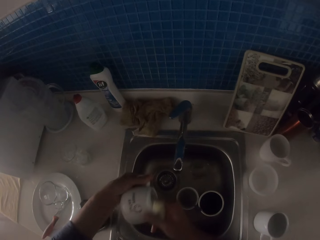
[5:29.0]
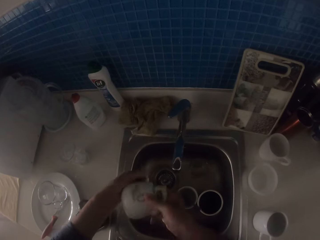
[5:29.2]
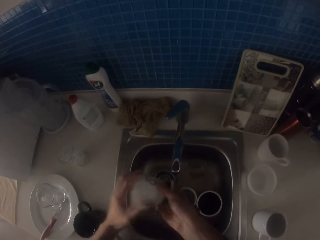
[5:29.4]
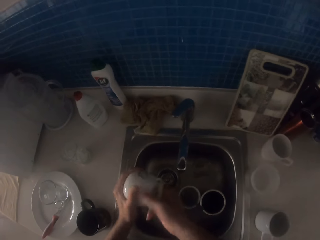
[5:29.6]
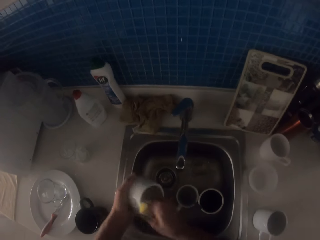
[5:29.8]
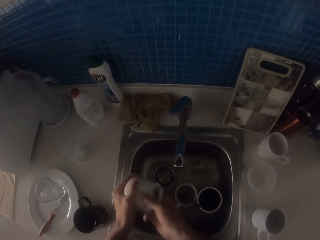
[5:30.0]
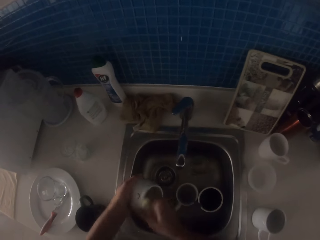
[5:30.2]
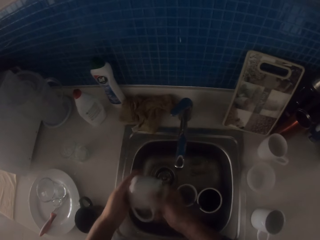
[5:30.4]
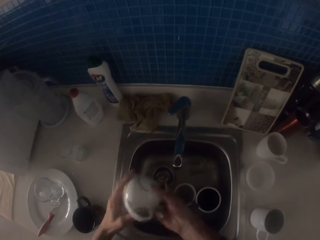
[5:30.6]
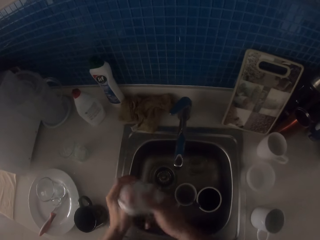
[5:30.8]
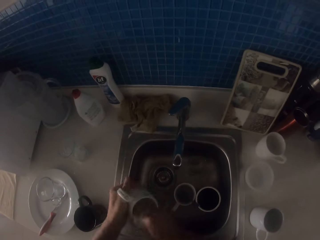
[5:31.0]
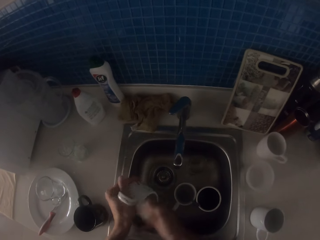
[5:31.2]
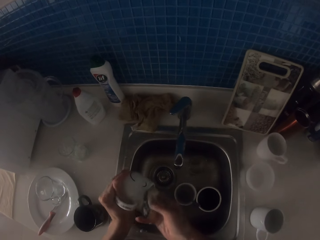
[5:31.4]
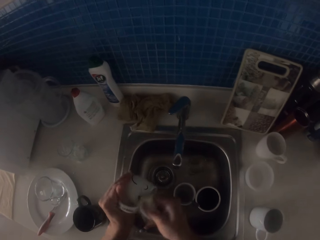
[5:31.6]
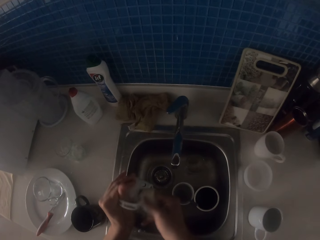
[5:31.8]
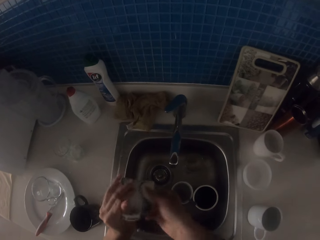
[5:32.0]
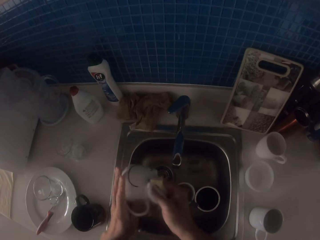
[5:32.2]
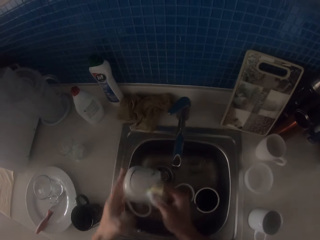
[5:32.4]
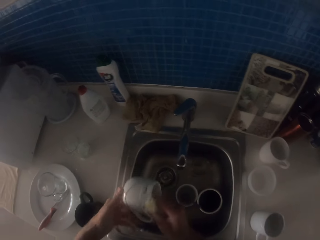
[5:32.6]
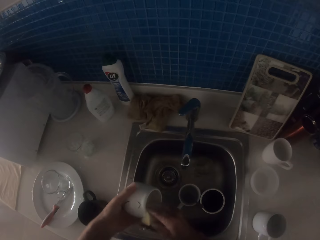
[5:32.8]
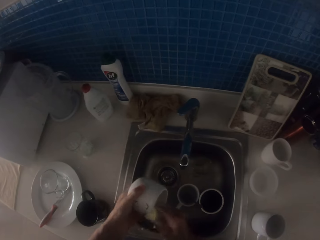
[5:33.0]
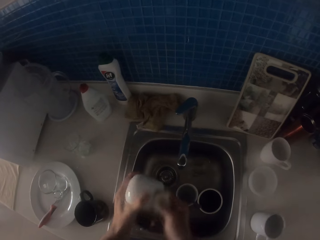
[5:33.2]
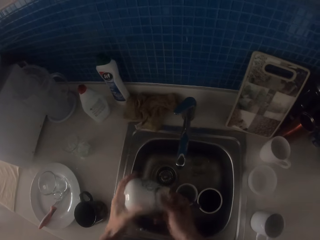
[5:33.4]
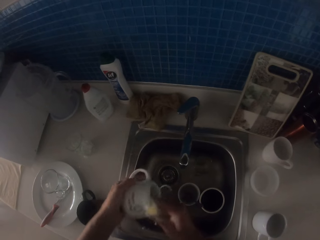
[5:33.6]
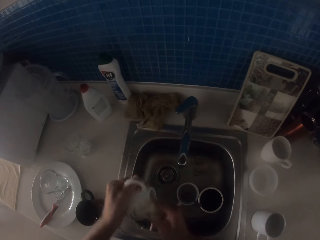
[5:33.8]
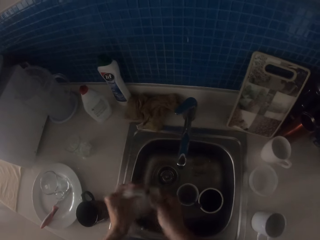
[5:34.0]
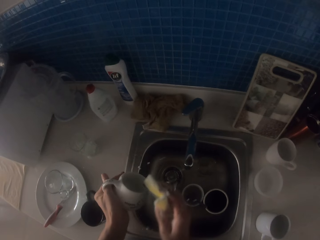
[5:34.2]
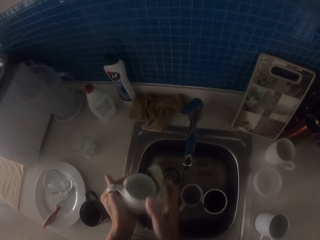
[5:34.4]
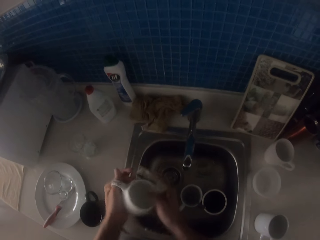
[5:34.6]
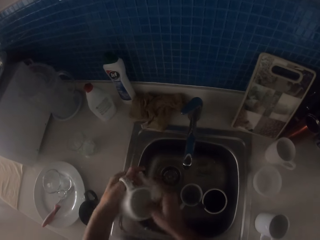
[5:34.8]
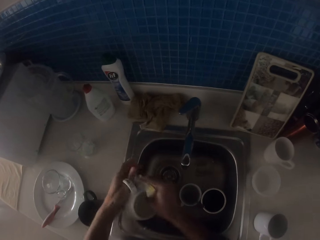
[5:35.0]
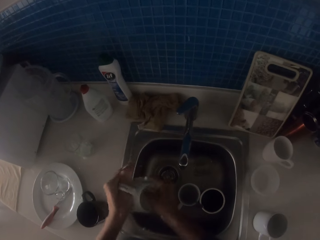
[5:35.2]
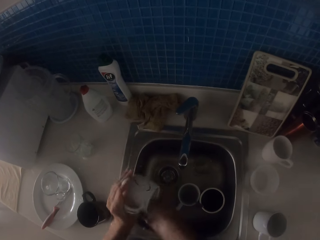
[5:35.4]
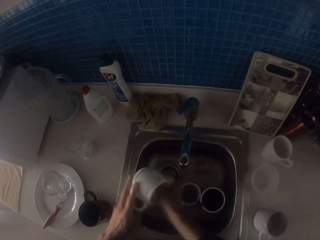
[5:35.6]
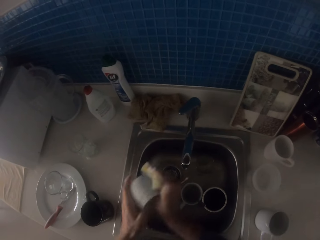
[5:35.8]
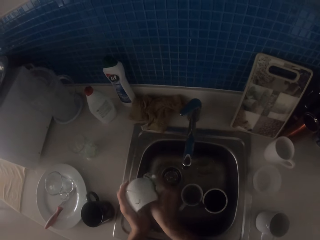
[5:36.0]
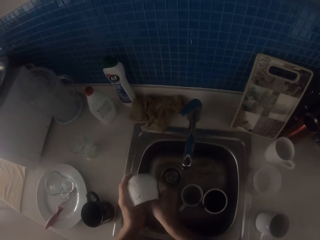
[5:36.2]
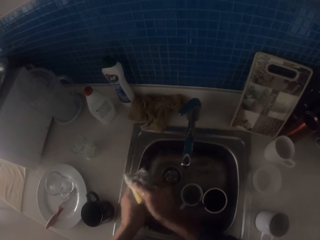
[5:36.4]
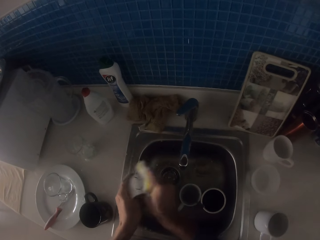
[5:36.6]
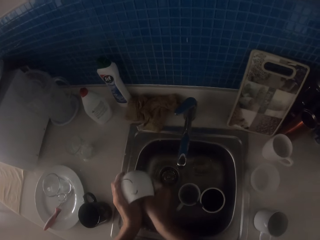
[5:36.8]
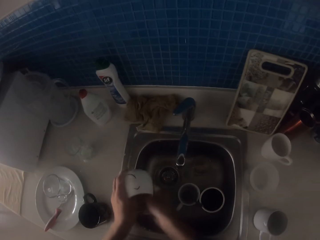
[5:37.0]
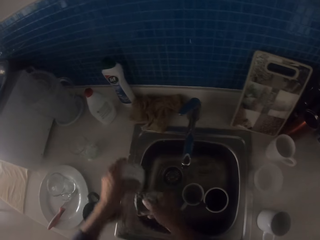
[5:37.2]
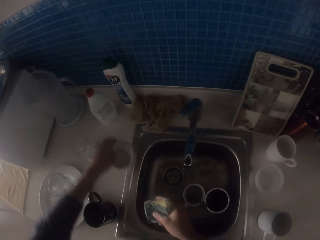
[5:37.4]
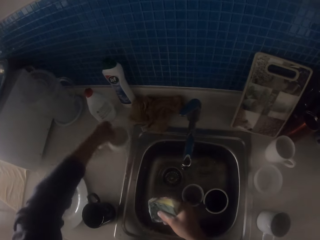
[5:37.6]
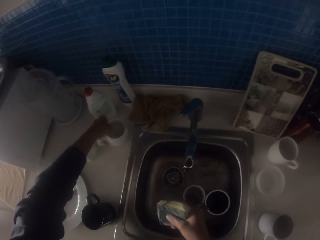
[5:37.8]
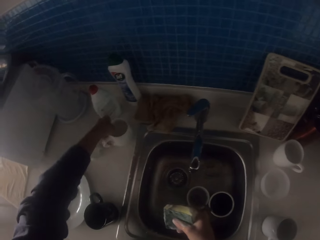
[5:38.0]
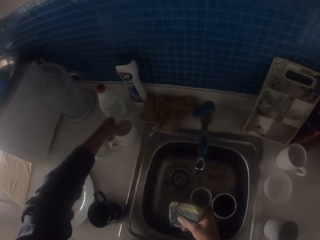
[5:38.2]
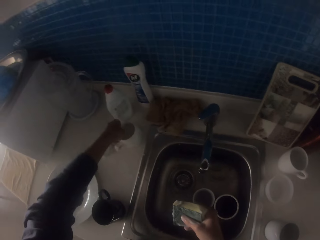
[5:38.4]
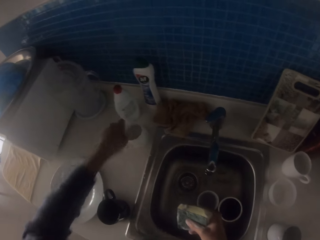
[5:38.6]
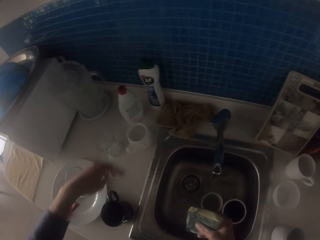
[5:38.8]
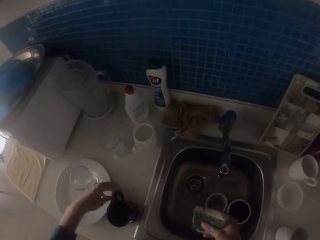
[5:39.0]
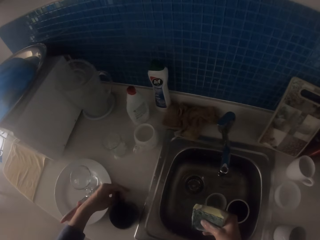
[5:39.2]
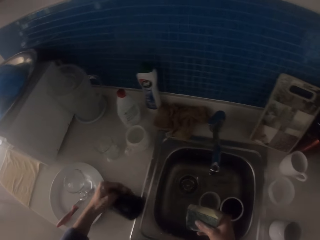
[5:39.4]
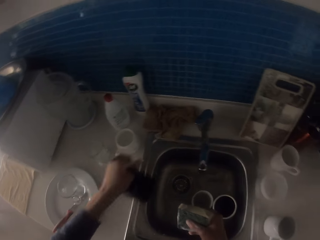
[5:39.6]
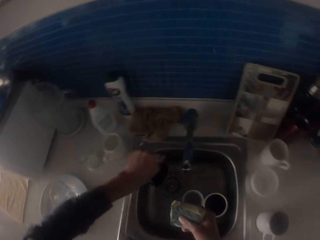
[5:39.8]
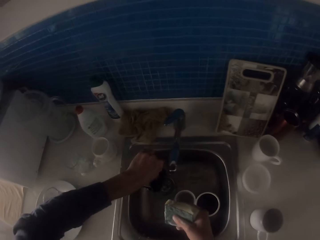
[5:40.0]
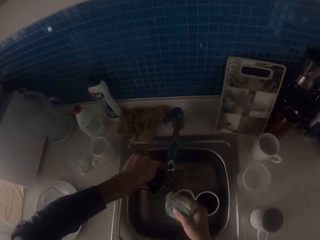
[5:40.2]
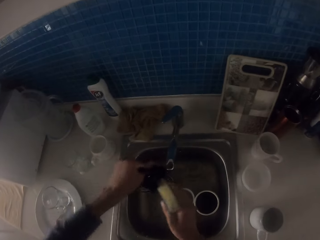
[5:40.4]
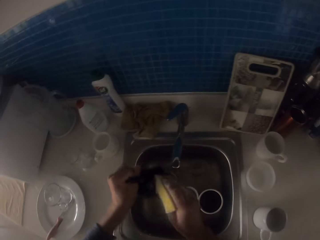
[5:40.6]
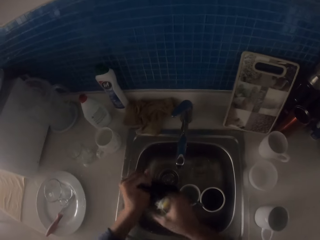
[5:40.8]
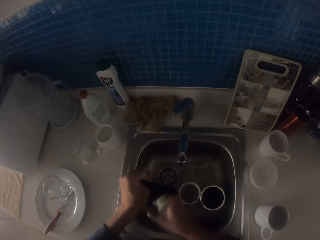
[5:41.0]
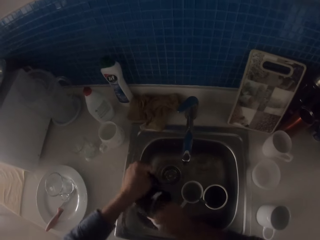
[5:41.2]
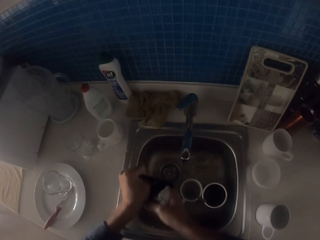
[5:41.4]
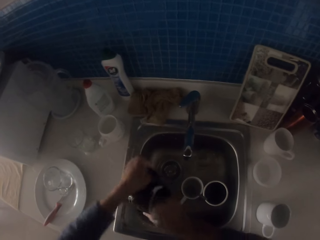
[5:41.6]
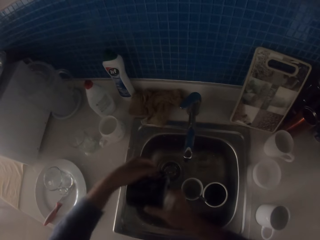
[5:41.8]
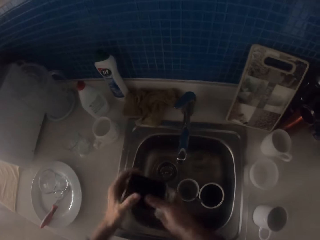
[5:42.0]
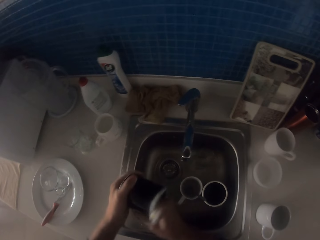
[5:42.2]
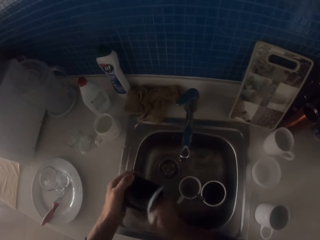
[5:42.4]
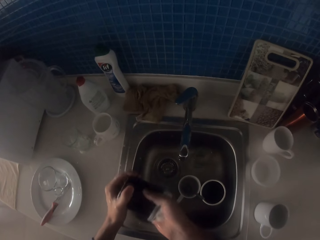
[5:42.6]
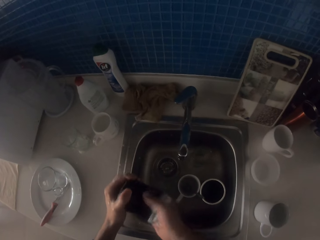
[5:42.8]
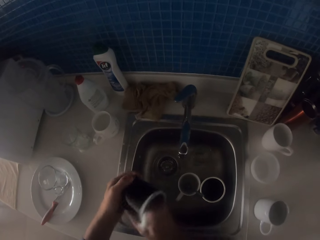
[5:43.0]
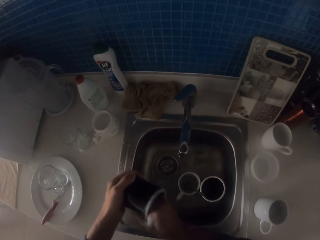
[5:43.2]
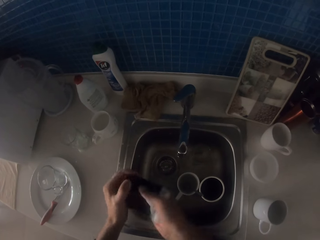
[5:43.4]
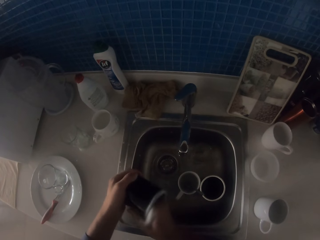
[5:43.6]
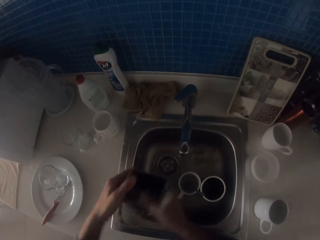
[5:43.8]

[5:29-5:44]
The camera wearer washes the cup with the dish washer. They put the cup on the counter. They pick a cup from the counter. They wash the cup with the dish washer.

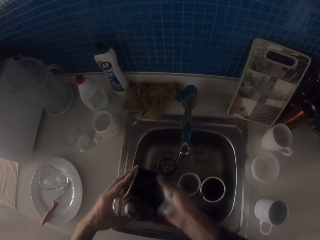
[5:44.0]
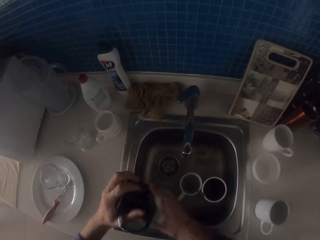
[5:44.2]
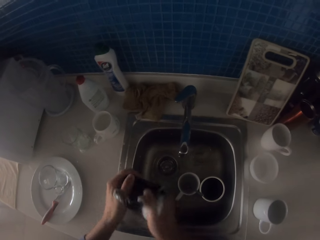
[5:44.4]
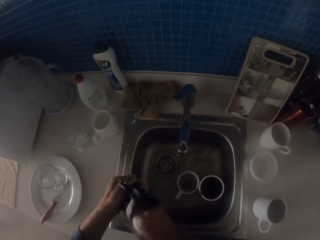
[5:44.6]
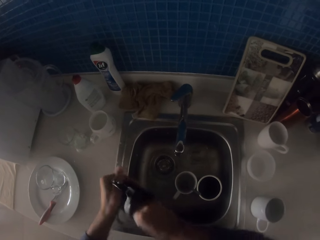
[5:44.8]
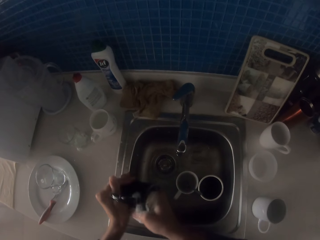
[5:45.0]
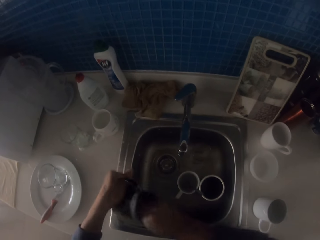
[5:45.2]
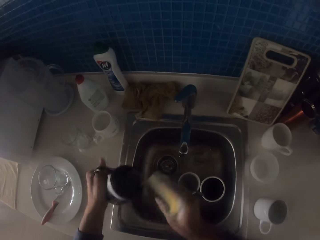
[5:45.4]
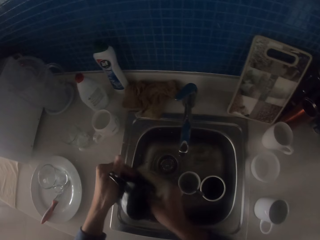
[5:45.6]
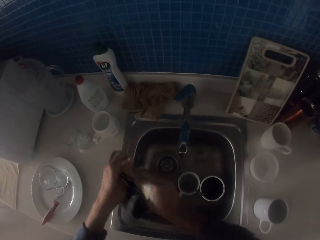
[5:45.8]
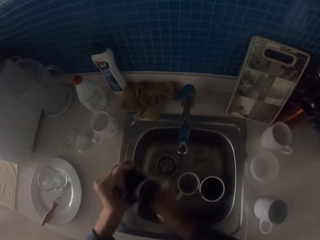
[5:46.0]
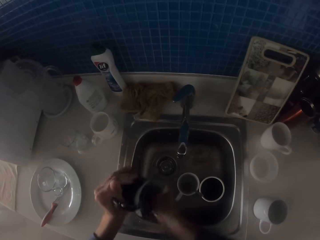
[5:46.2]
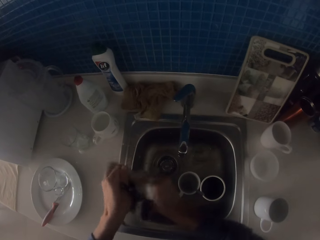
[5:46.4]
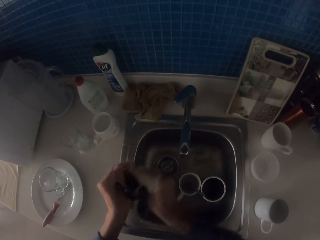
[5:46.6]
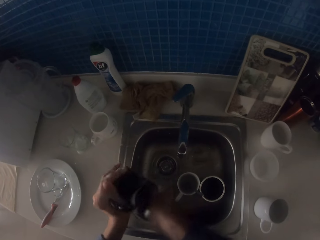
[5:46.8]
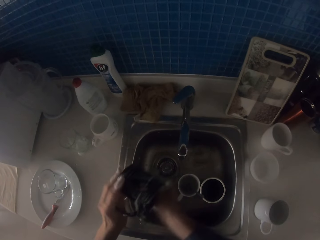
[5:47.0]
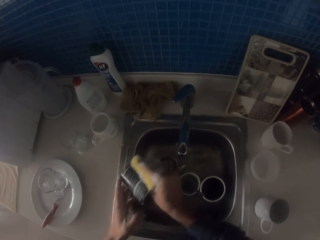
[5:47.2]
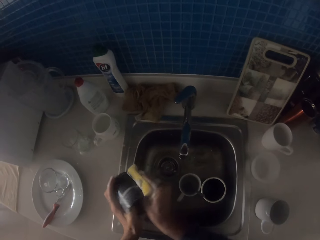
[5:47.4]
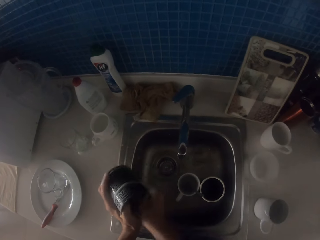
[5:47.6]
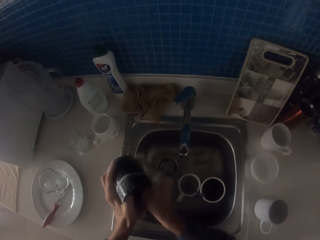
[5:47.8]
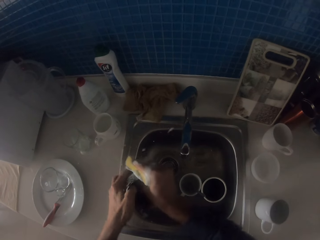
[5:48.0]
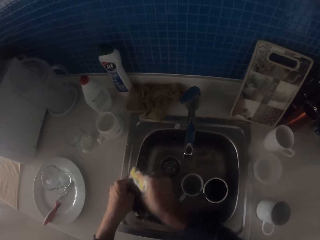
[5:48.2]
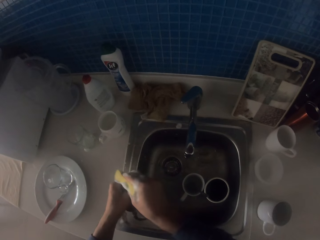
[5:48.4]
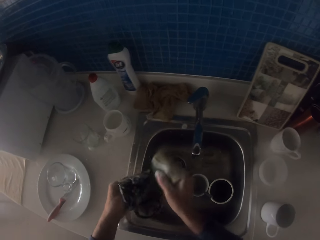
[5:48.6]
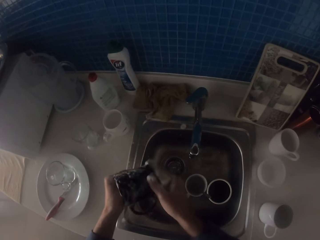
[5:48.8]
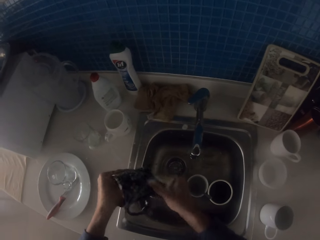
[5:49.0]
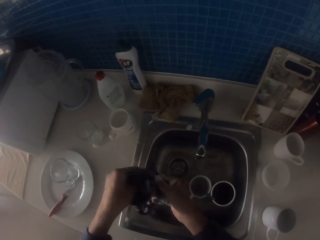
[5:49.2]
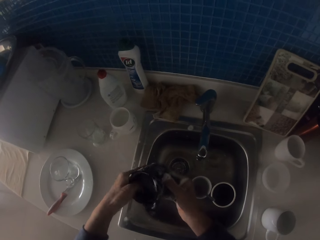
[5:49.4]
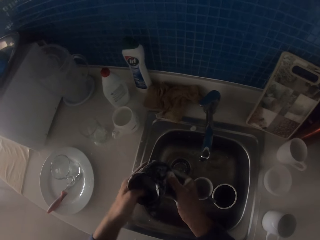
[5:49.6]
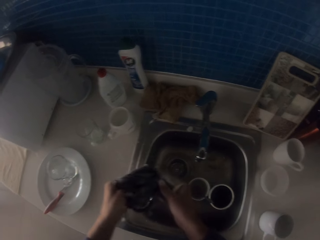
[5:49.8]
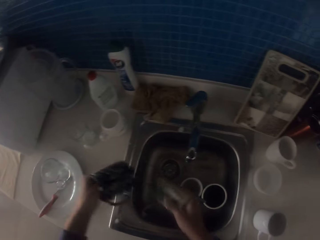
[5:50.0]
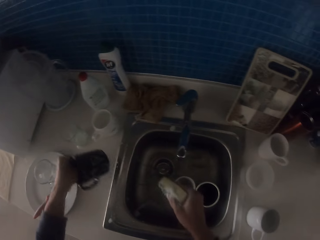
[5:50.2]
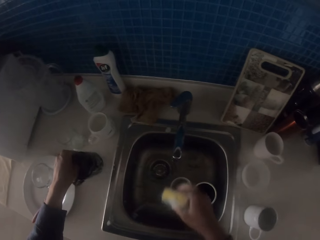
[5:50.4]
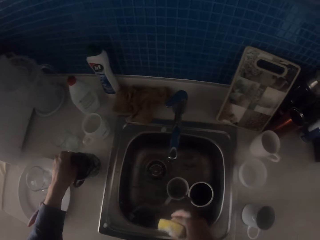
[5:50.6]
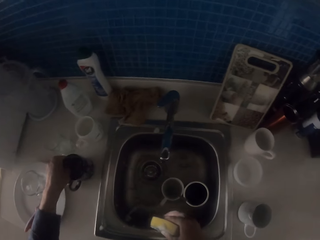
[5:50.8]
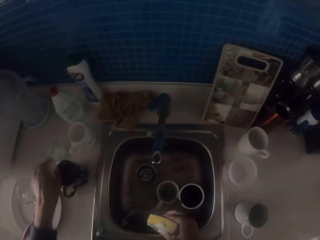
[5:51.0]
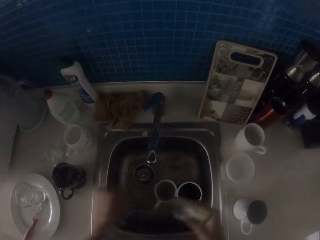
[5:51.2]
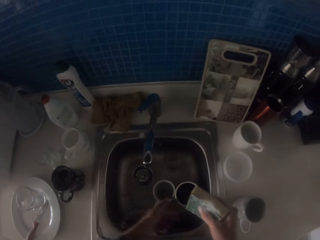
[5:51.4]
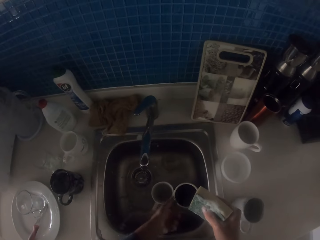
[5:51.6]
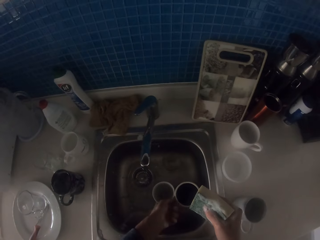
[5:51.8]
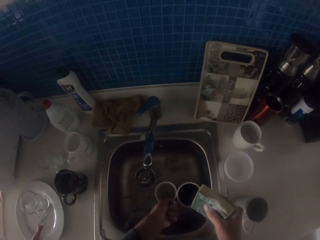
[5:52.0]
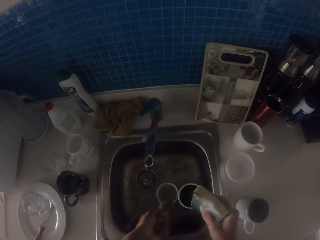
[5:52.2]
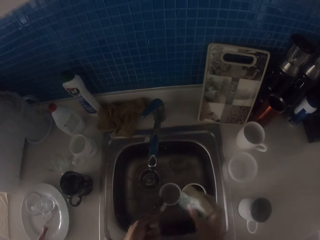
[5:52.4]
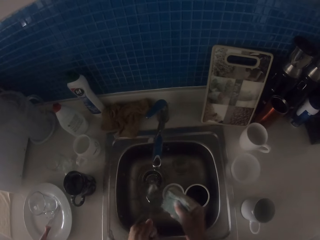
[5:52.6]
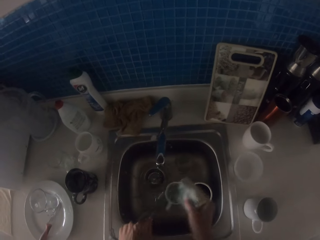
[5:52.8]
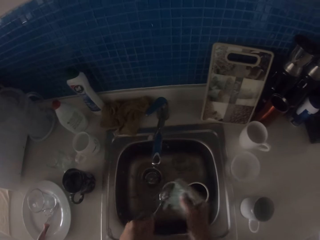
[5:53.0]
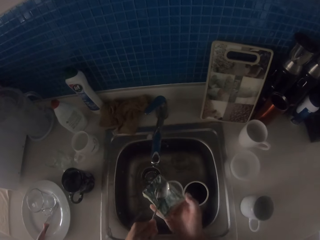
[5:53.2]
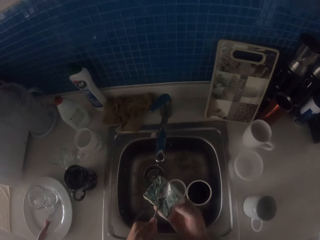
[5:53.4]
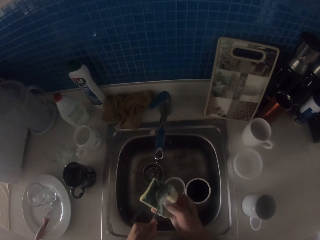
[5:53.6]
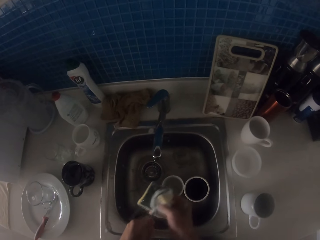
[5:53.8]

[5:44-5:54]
The camera wearer places the cup on the table sink. They pick up a spoon from the cup.
